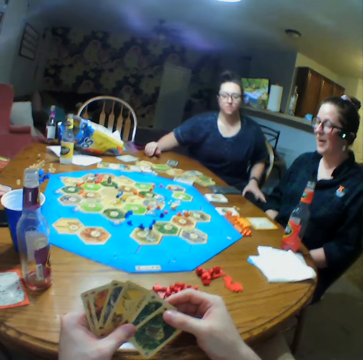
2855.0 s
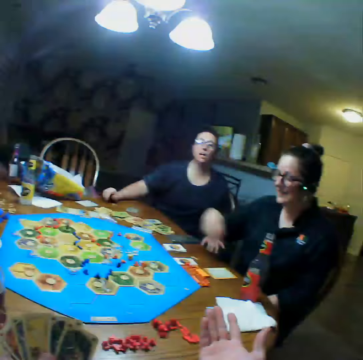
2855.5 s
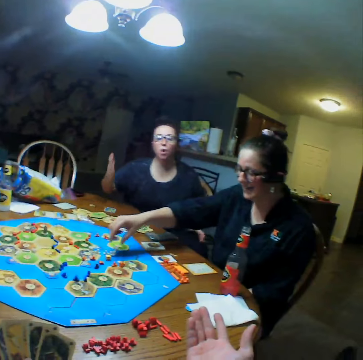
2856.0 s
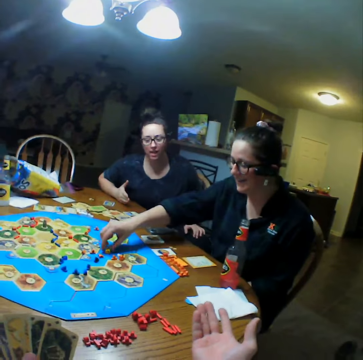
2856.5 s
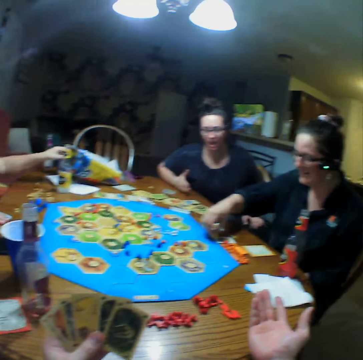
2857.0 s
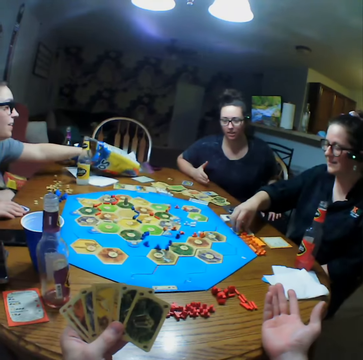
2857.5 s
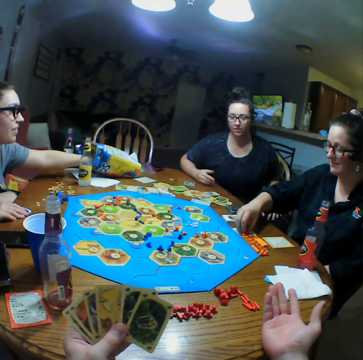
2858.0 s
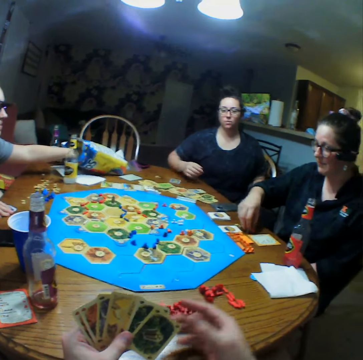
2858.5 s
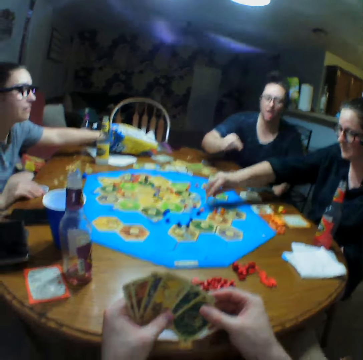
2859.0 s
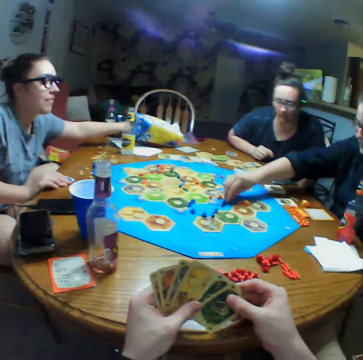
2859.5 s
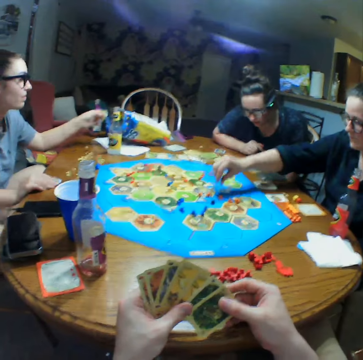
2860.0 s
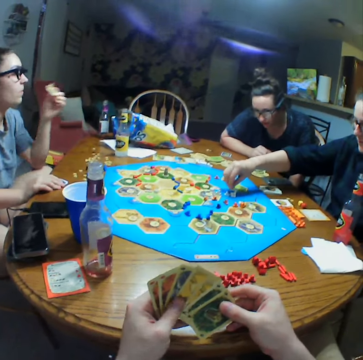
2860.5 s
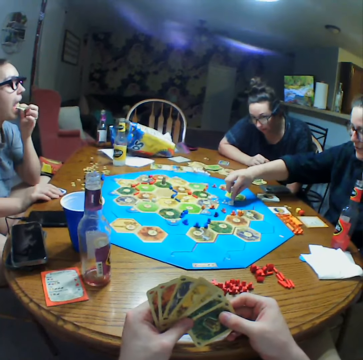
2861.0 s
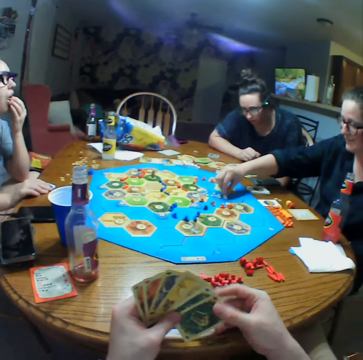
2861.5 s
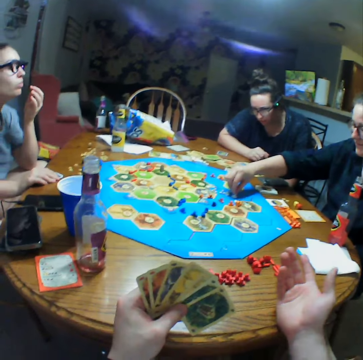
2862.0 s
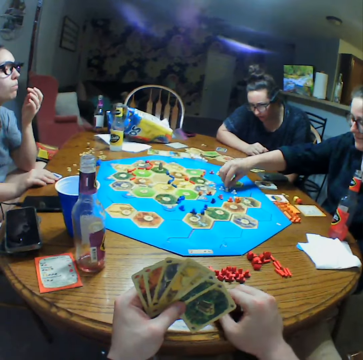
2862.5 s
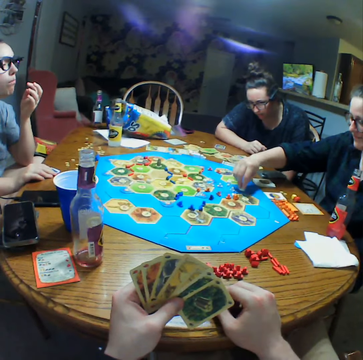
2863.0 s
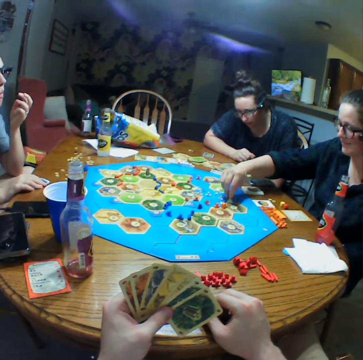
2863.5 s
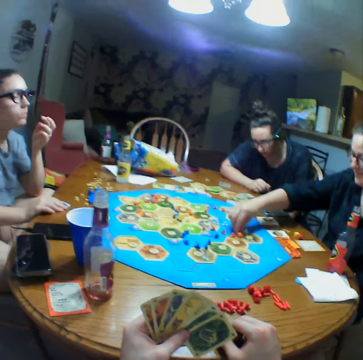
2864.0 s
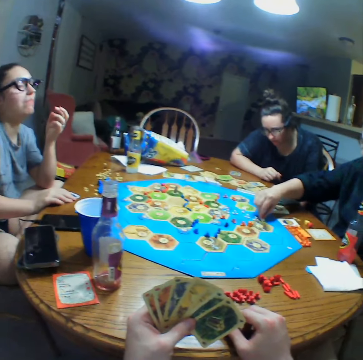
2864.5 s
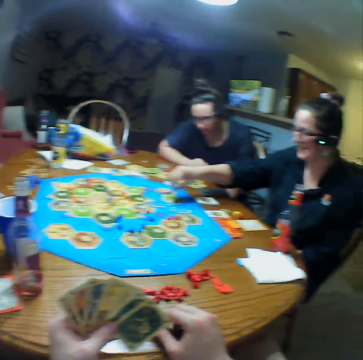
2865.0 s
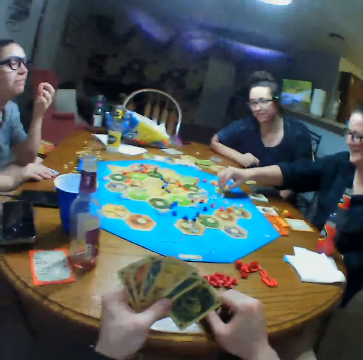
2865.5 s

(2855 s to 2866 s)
A woman moves a piece on the table and moves pieces on the board.

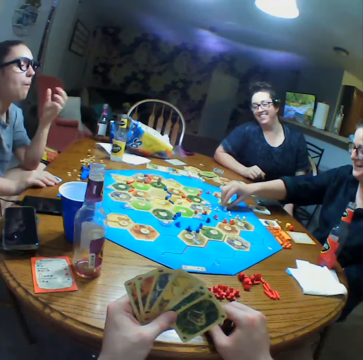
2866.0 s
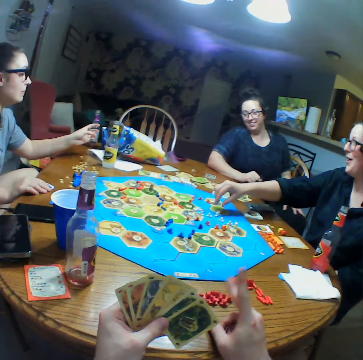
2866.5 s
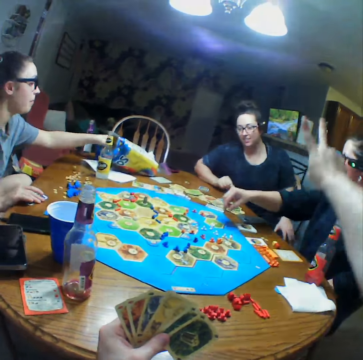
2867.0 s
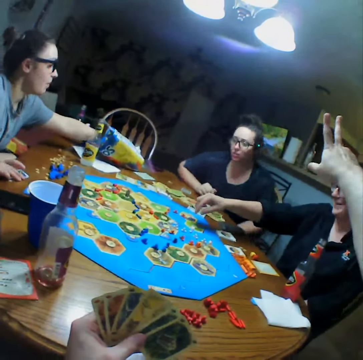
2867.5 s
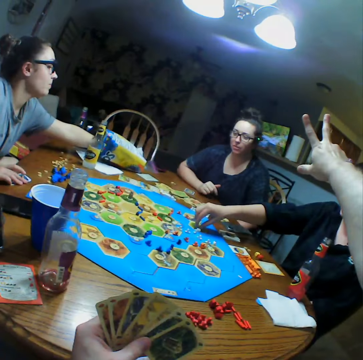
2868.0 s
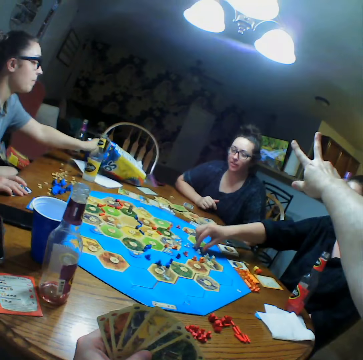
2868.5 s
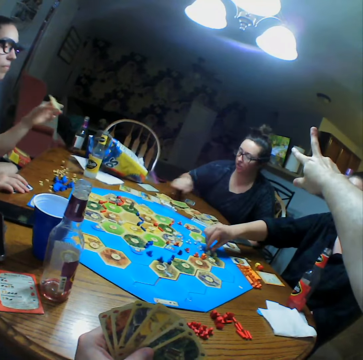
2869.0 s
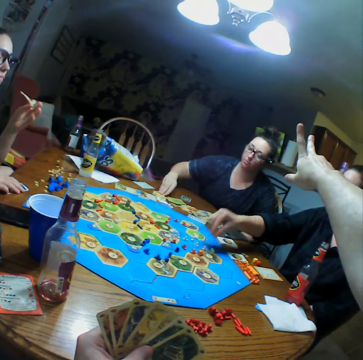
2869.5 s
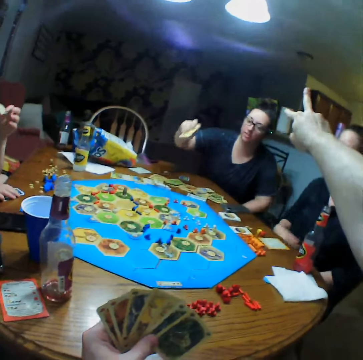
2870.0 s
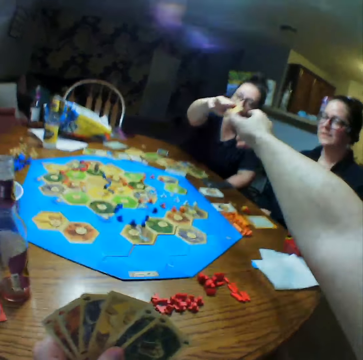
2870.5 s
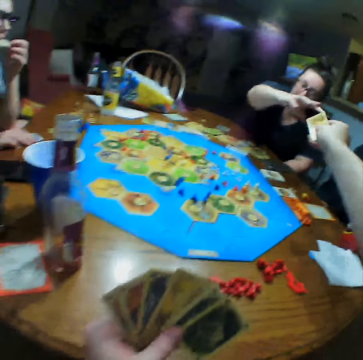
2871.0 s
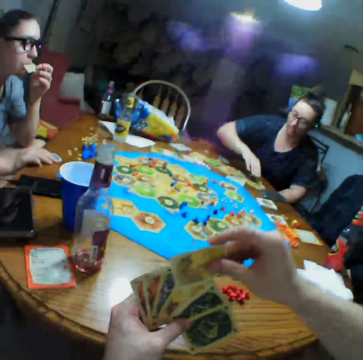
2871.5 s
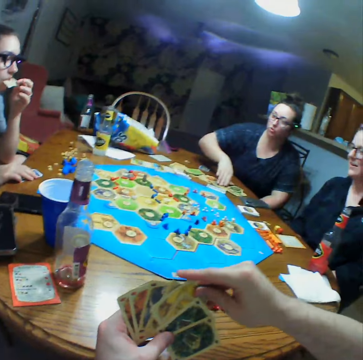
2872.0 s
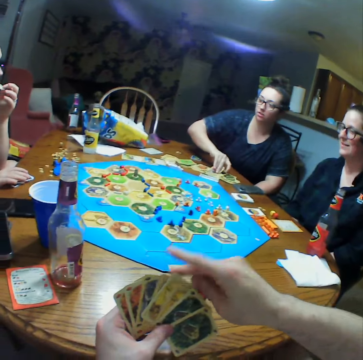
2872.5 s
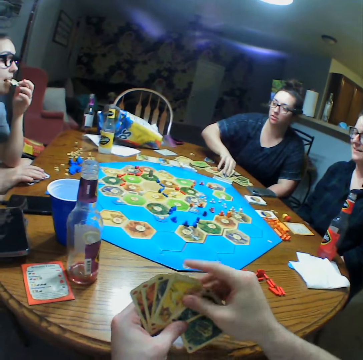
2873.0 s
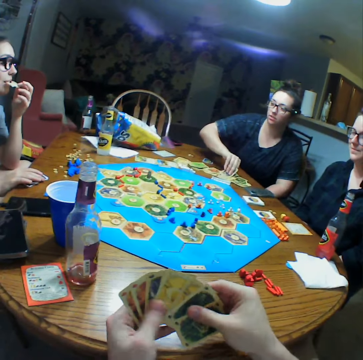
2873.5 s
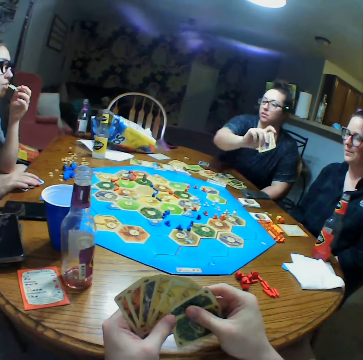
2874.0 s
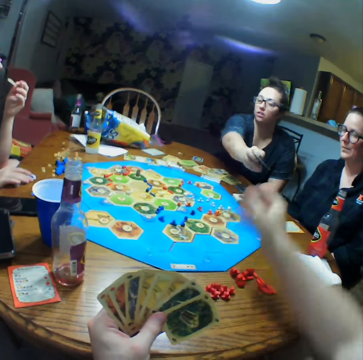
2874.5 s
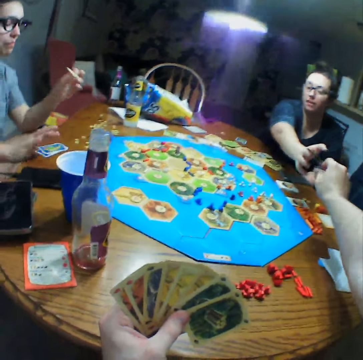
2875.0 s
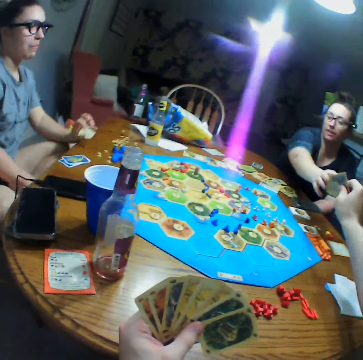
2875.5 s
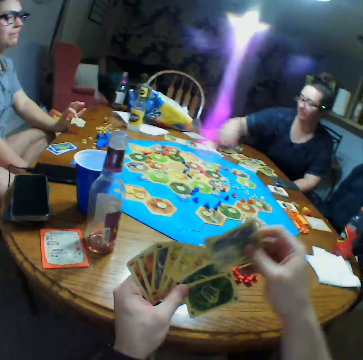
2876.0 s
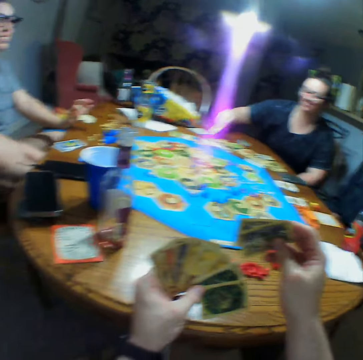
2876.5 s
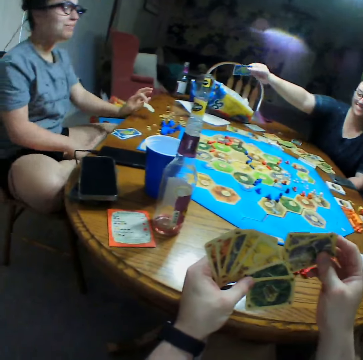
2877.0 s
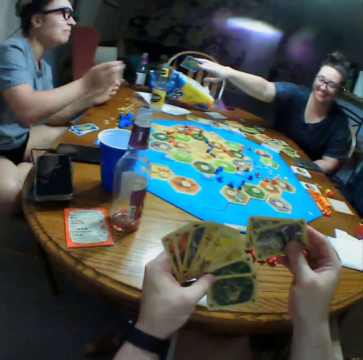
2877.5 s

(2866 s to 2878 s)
The camera wearer raises his hand. A woman moves pieces on the board. The camera wearer takes cards from another woman. The other woman gives the camera wearer a card. The other woman picks up cards and gives the camera wearer the cards.

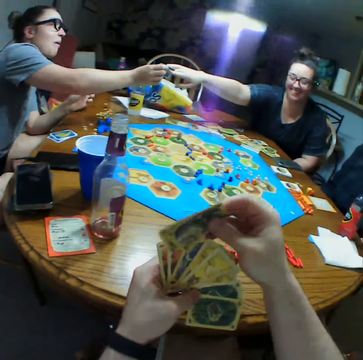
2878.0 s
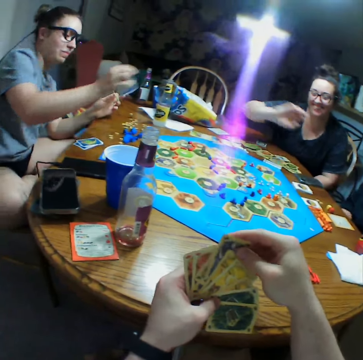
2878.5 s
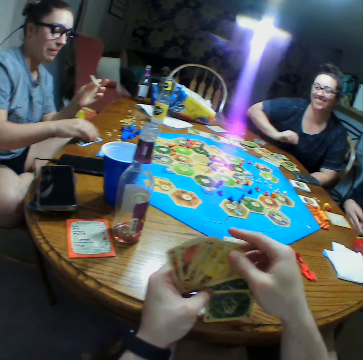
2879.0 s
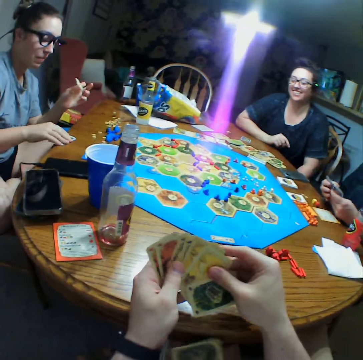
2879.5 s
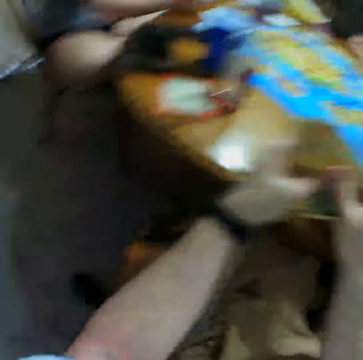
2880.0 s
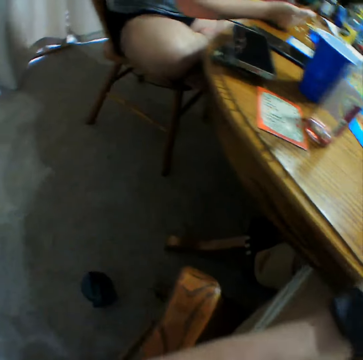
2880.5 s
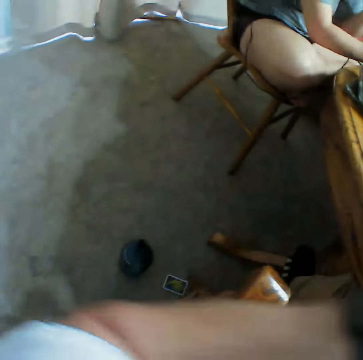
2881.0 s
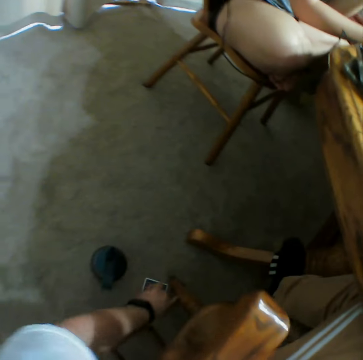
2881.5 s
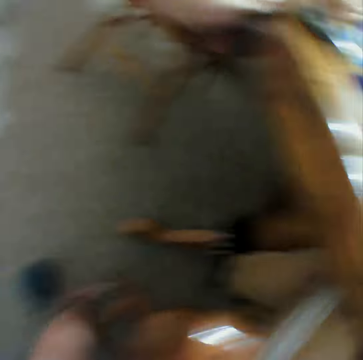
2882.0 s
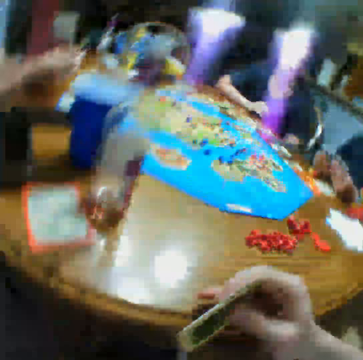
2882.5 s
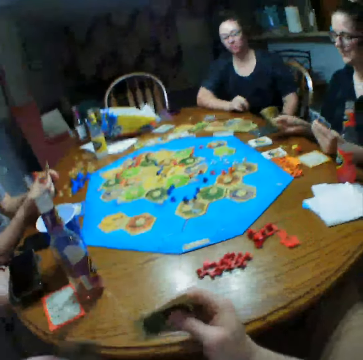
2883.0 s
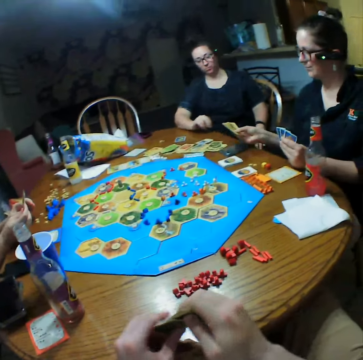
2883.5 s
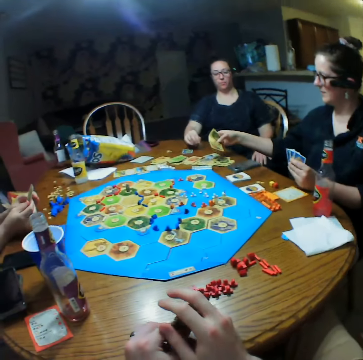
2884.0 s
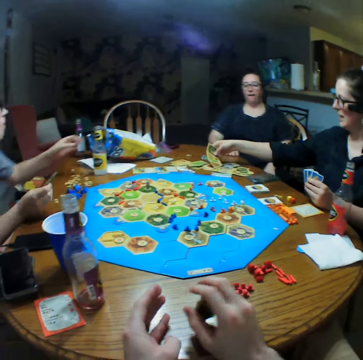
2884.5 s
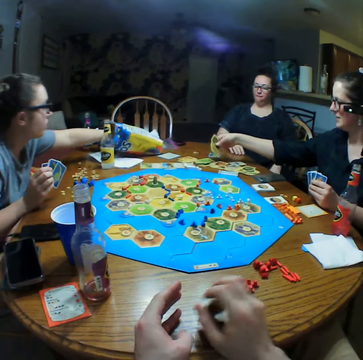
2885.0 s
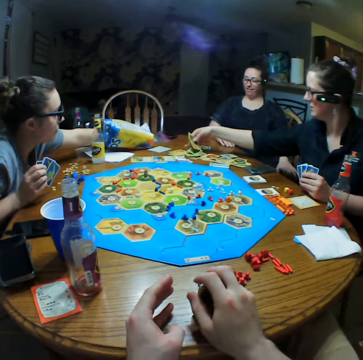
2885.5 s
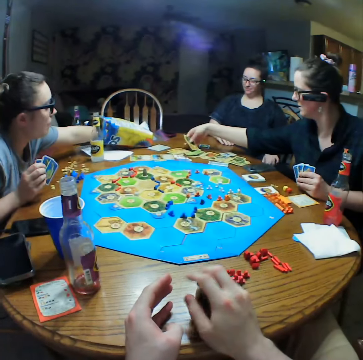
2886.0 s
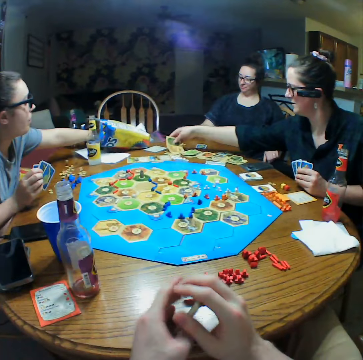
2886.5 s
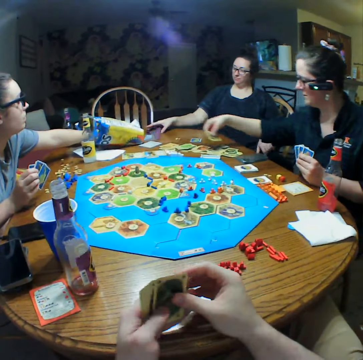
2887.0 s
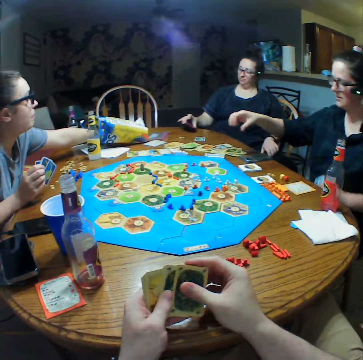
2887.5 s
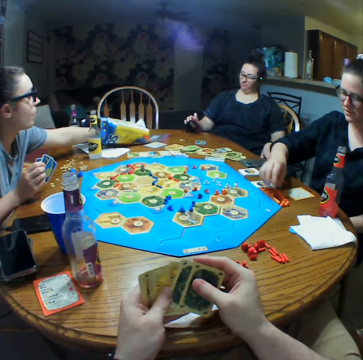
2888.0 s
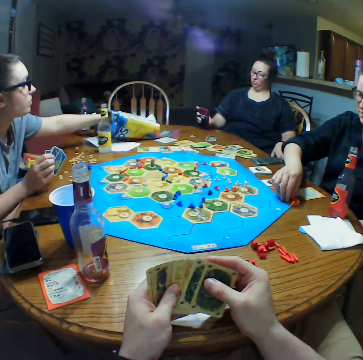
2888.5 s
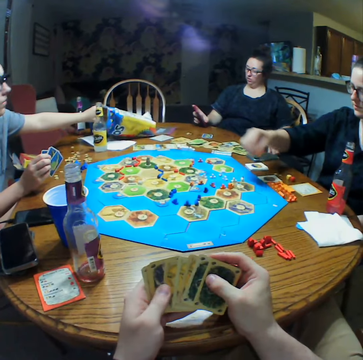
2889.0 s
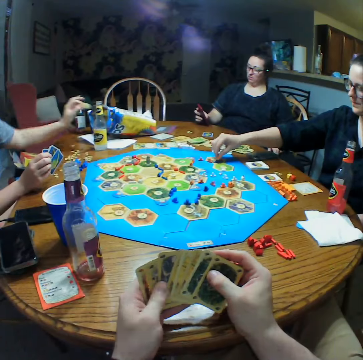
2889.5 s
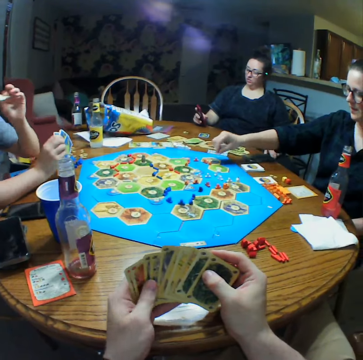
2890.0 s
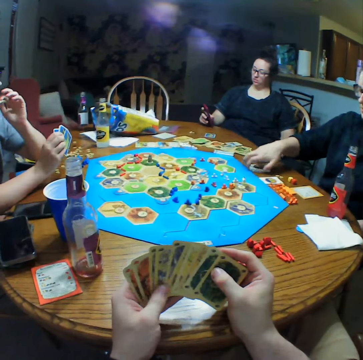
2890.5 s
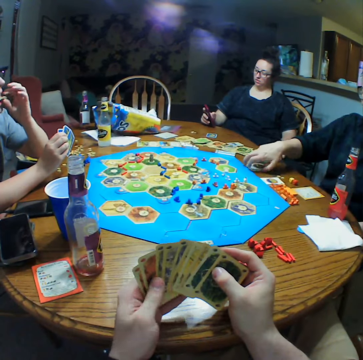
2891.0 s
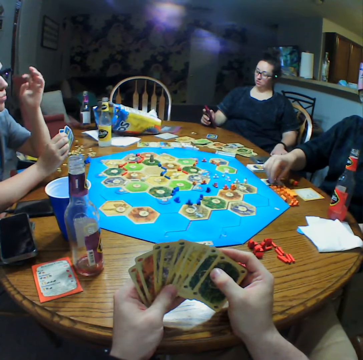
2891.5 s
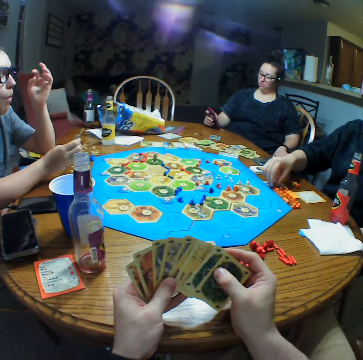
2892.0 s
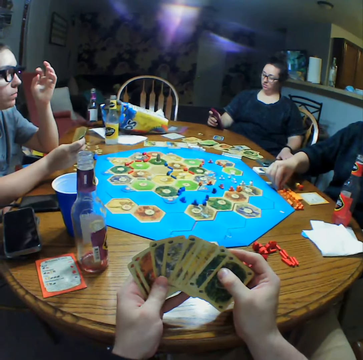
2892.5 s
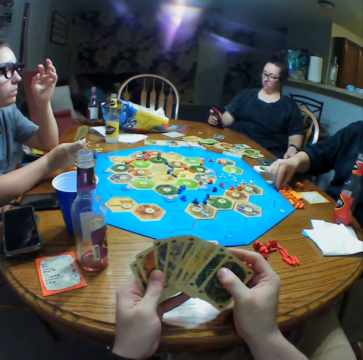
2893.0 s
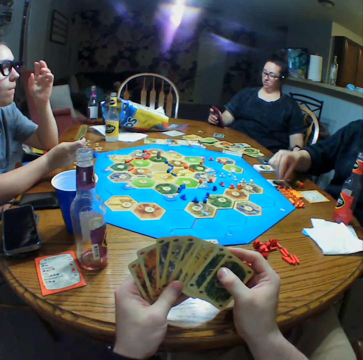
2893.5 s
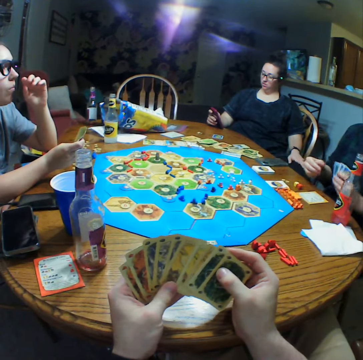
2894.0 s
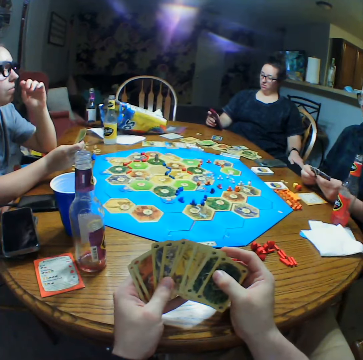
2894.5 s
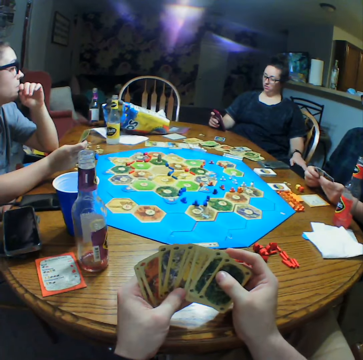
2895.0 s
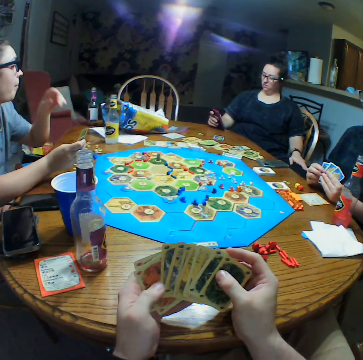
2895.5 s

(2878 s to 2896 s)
A woman gives a card to another woman. The other woman picks up the cards. The camera wearer picks up a card from the floor. A third woman arranges cards on the table. The camera wearer looks at the cards in his hands. The first woman looks at the phone. The third woman moves pieces on the board.
